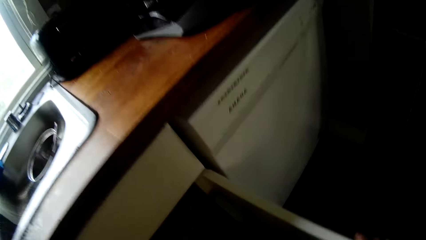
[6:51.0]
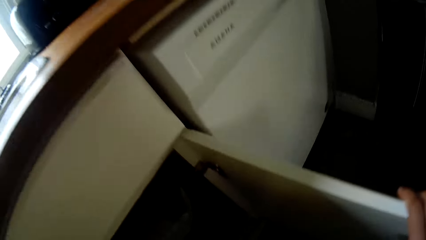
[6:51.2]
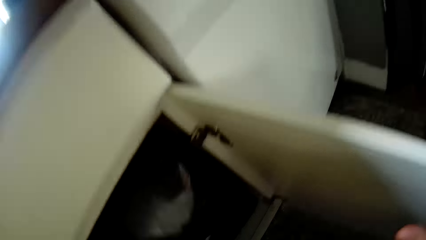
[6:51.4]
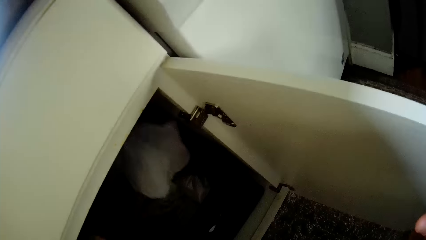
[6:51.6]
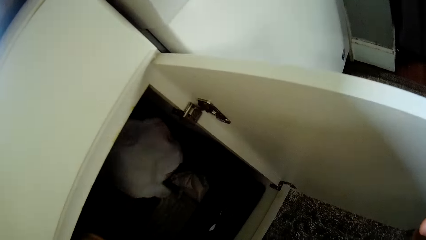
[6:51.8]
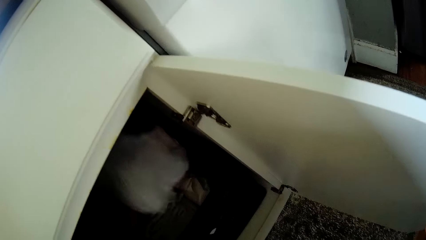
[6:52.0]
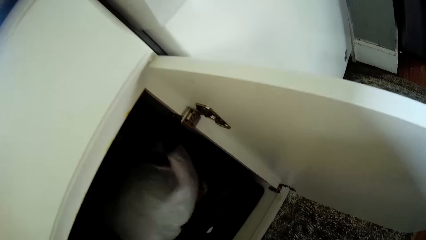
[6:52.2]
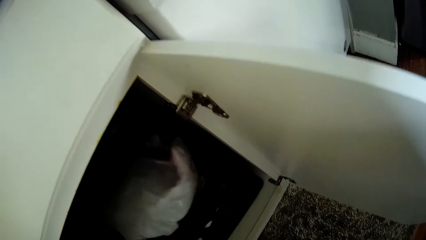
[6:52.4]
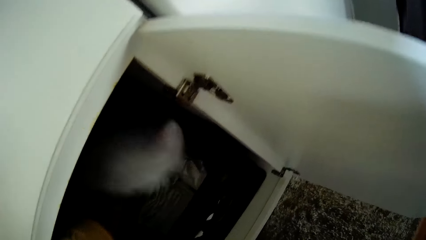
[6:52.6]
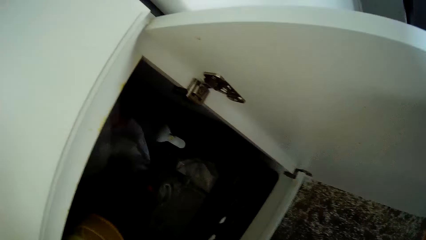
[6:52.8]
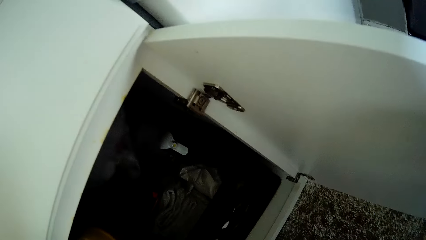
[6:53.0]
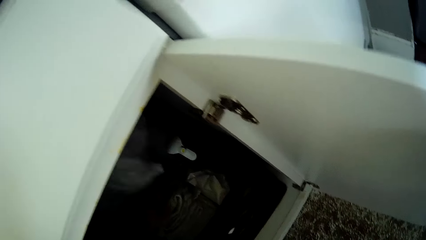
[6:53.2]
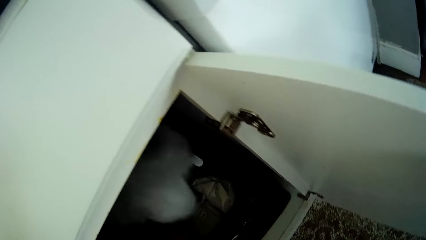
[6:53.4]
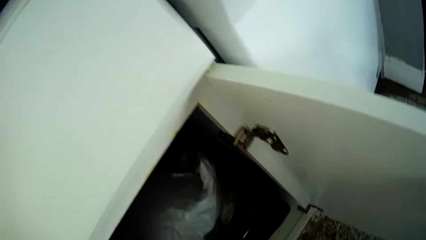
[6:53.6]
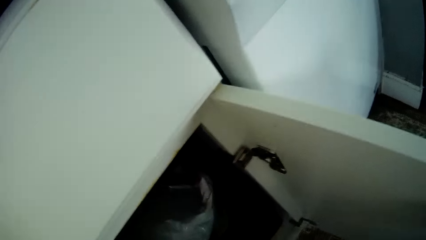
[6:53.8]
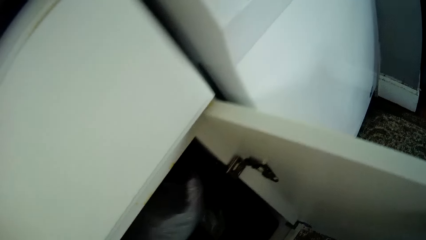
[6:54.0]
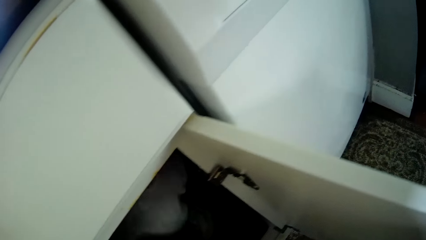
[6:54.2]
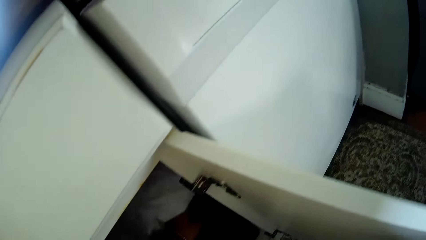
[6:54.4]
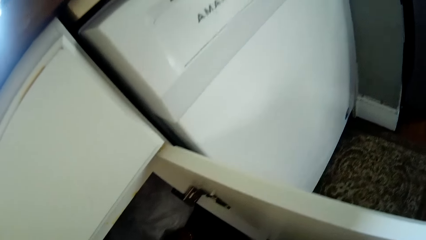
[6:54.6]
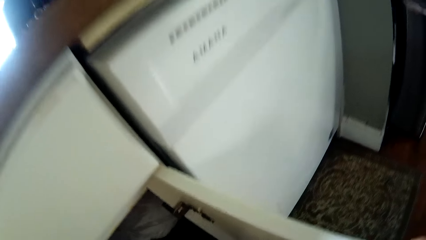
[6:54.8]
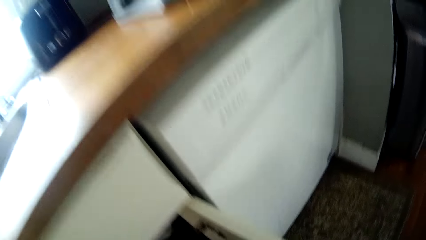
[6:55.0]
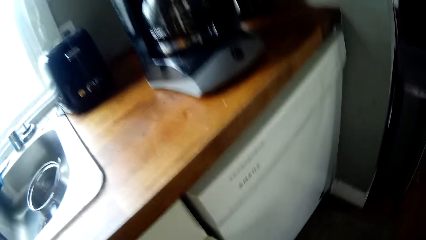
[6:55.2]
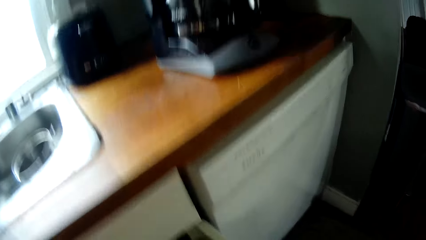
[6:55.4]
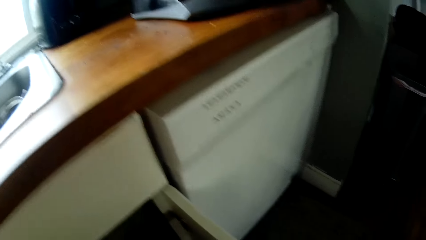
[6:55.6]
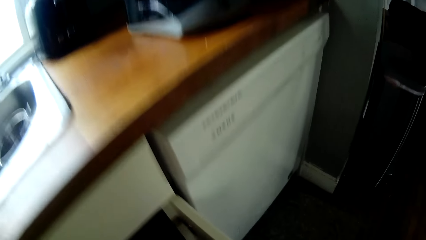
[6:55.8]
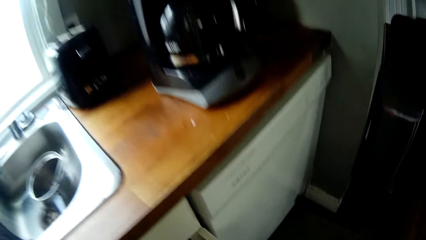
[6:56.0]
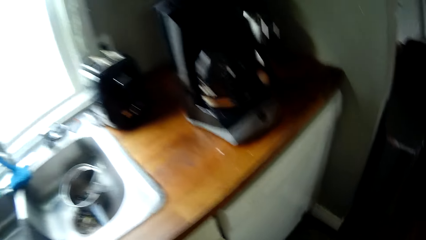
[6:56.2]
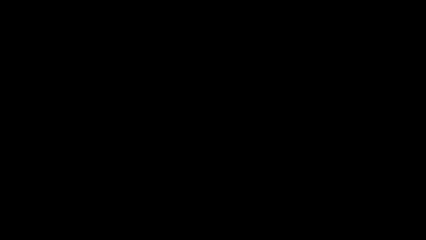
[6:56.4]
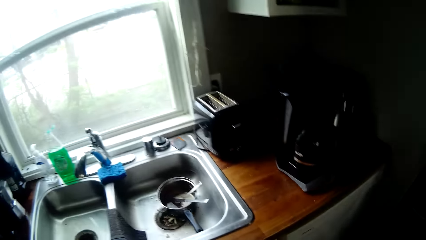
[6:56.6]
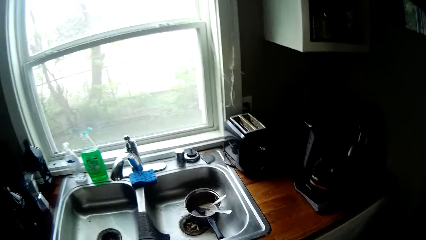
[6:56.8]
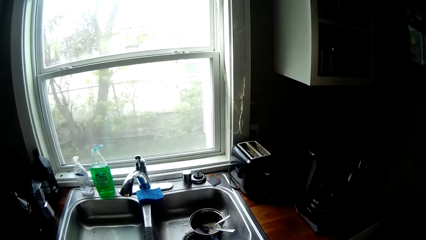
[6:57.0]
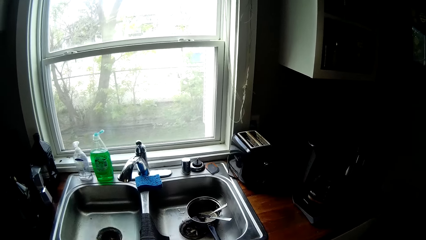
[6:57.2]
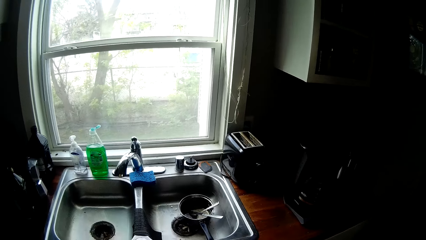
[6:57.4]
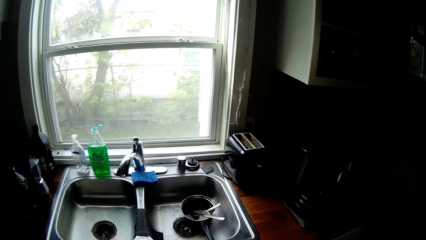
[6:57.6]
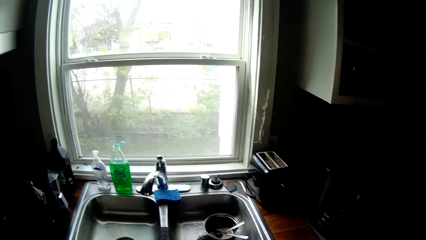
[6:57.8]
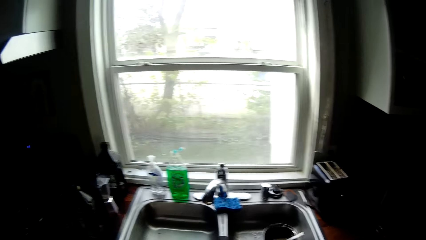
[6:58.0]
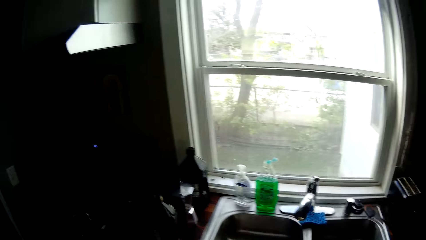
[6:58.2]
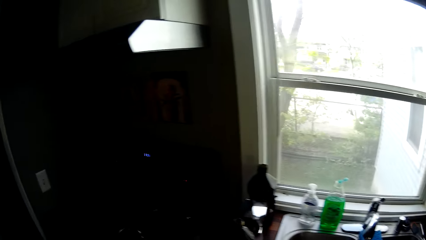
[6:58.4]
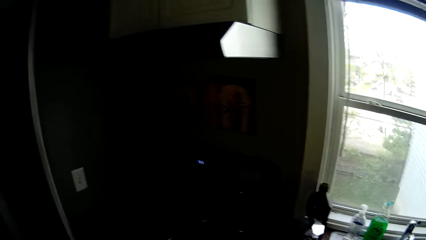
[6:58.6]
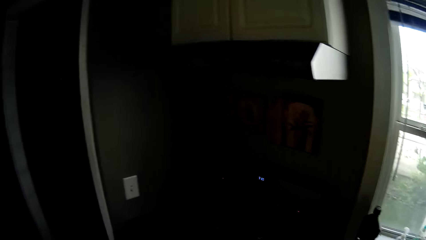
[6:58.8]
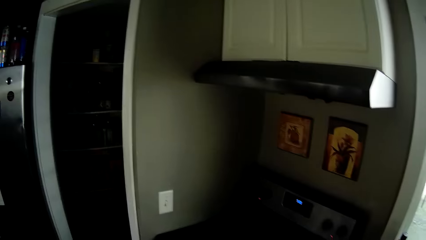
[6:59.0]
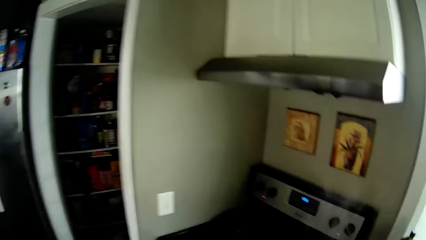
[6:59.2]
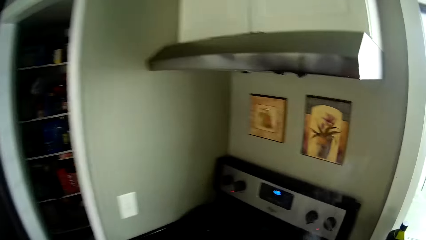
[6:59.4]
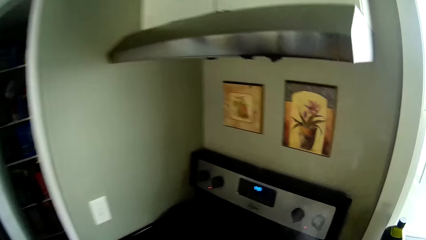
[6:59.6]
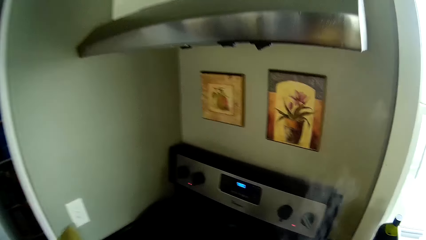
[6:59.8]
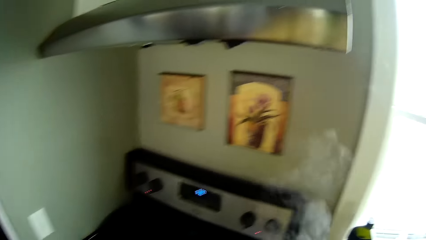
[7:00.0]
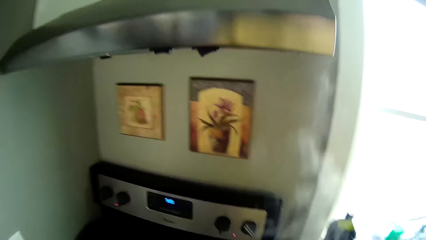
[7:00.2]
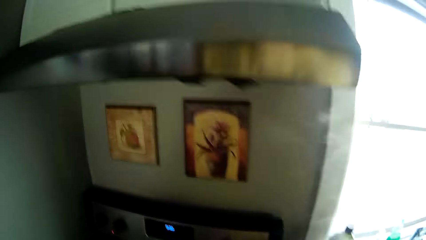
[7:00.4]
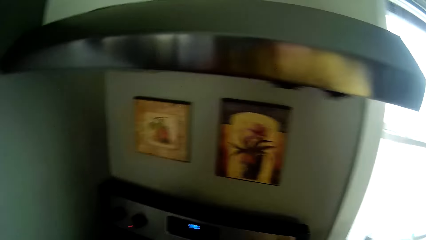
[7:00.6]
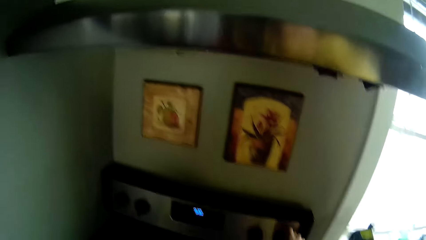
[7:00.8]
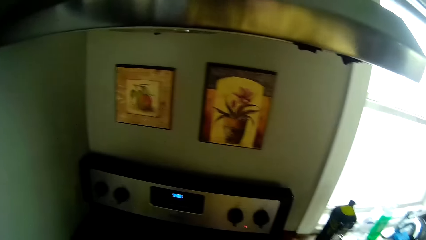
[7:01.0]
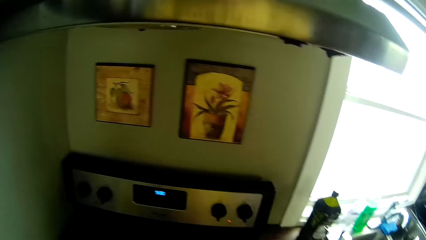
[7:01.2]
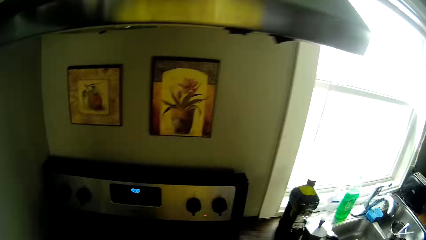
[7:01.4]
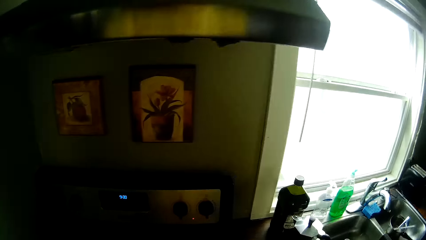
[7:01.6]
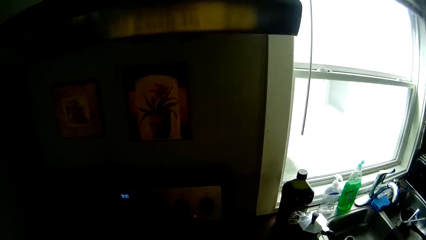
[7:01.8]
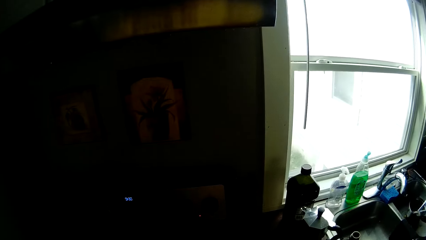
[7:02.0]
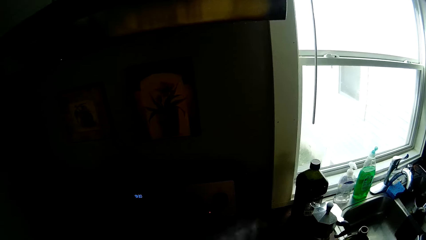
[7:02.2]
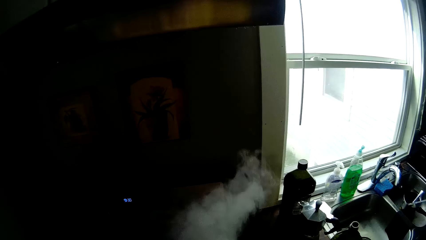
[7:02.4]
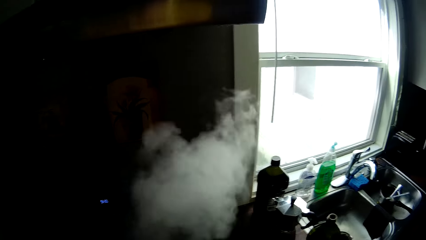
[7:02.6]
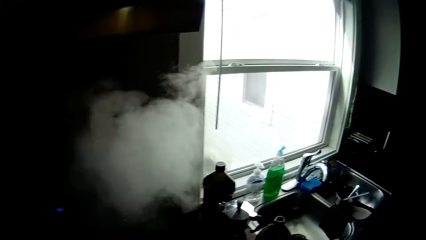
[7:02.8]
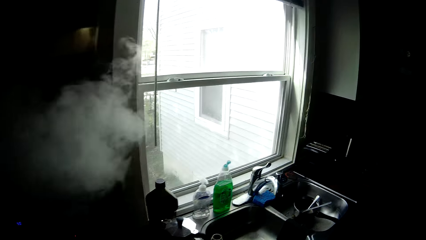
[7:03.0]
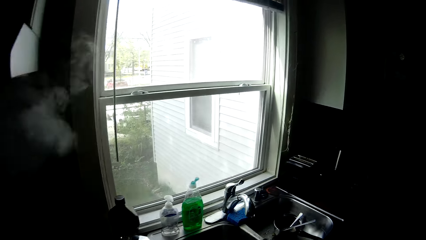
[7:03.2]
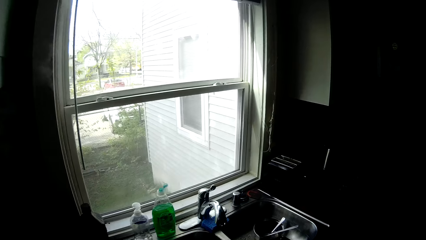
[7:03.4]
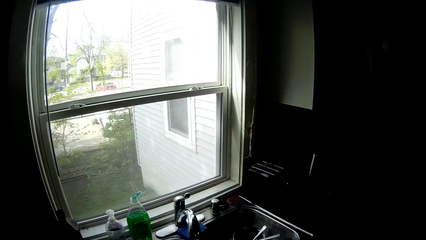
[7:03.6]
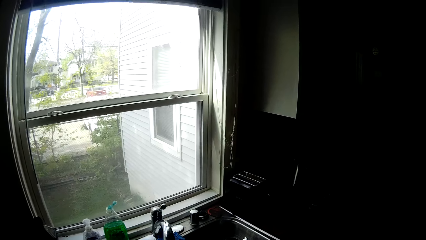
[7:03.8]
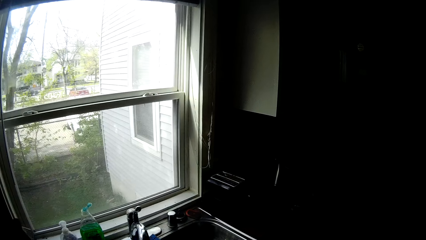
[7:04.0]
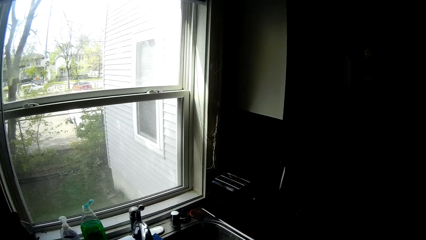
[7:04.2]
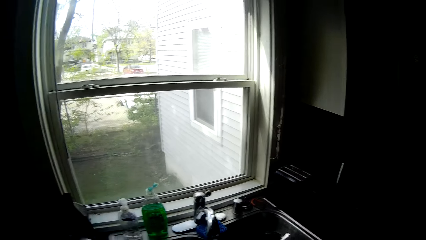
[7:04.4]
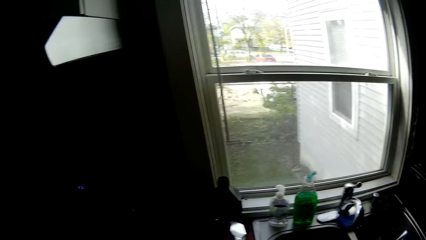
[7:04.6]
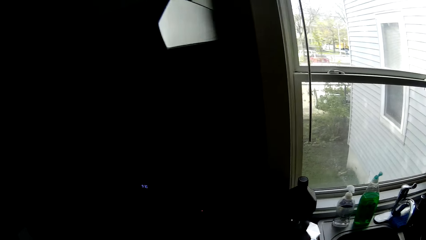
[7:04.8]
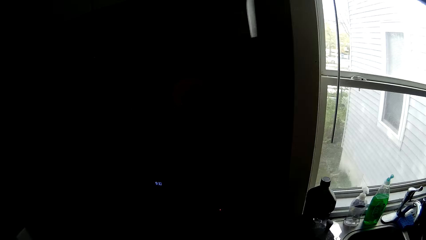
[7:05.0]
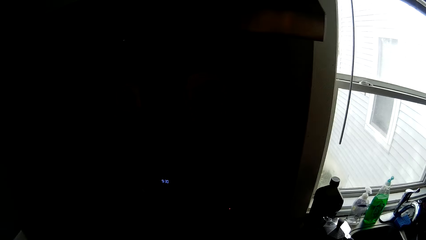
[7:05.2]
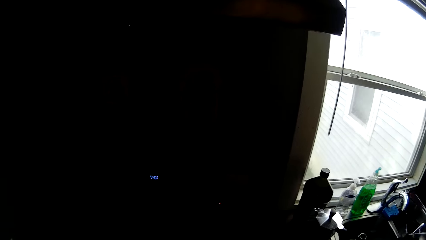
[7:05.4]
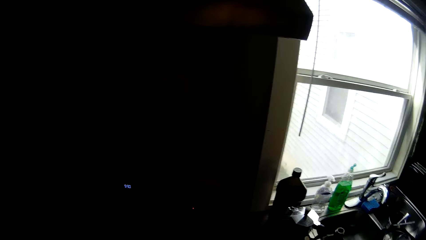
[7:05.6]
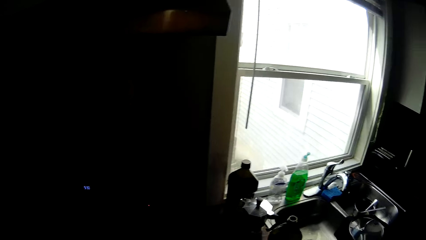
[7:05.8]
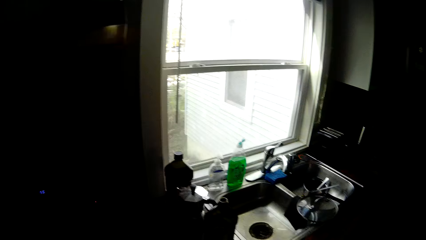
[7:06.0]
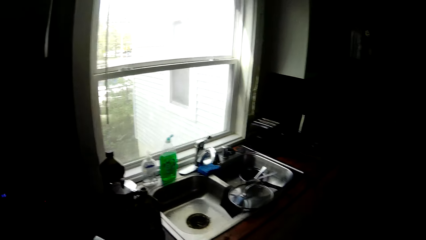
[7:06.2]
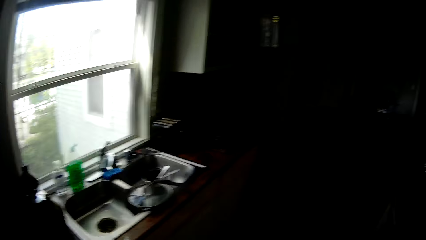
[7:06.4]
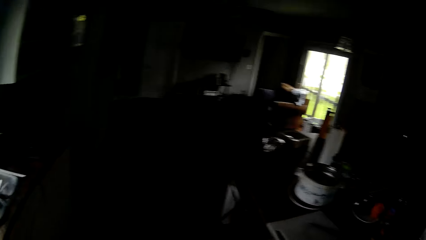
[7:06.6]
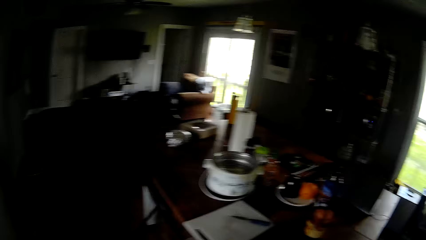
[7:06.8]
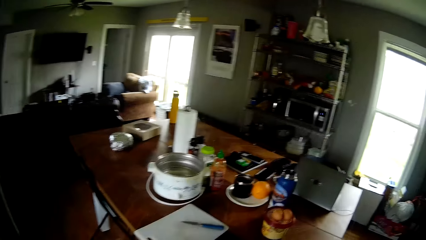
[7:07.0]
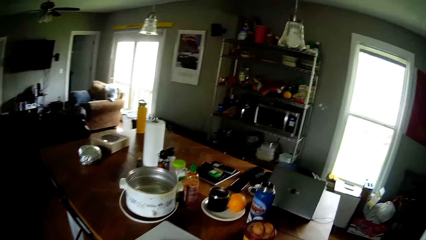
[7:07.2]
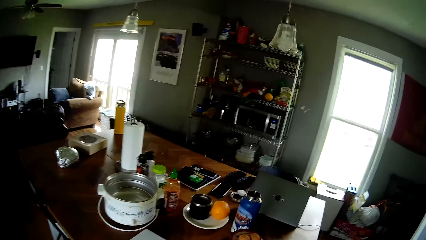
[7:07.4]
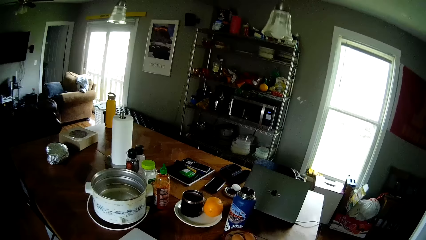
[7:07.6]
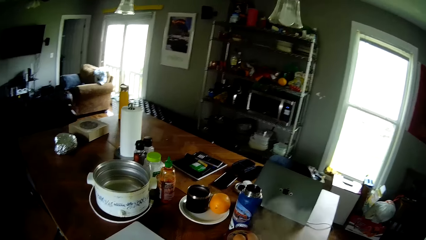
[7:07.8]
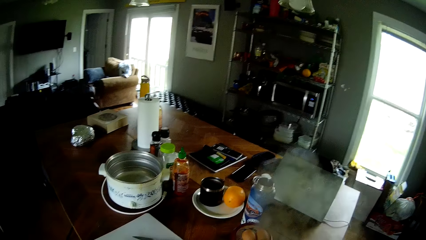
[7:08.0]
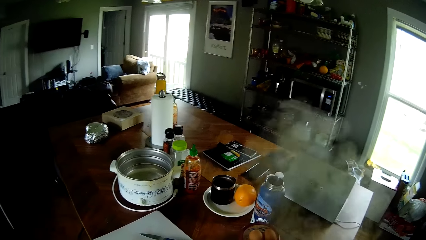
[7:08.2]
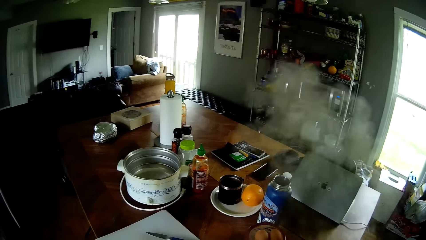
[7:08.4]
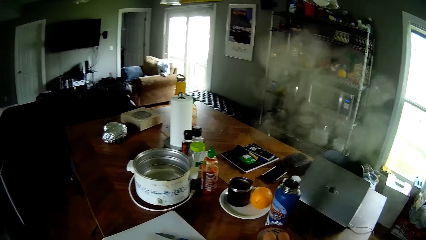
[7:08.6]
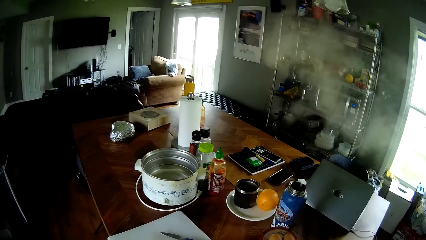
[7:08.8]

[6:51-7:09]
The camera wearer opens a kitchen cupboard or cabinet door with his right hand. He searches through the kitchen cupboard with his left hand. He lifts a polythene bag in the cabinet. He closes the cabinet. He drops a plate on the cooker with his left hand. He checks the food in the cooking pot. He adjusts the cooker's control knob with his right hand. He carries the cooking pot.
